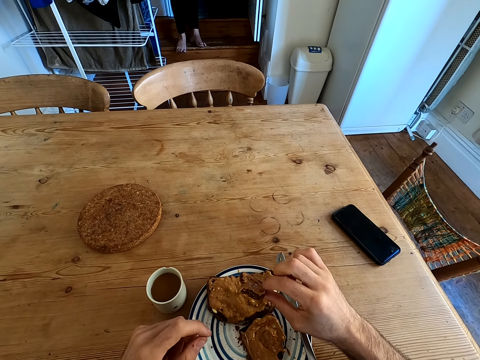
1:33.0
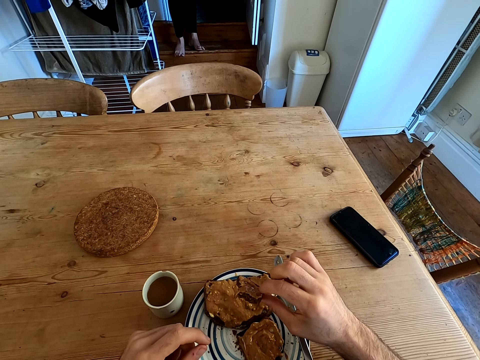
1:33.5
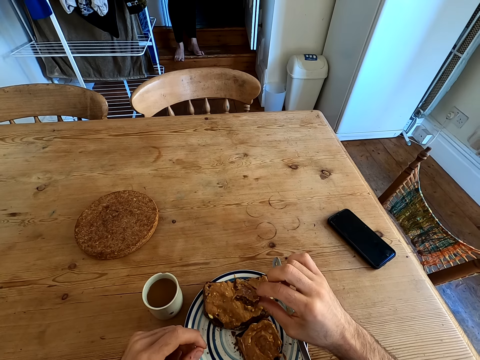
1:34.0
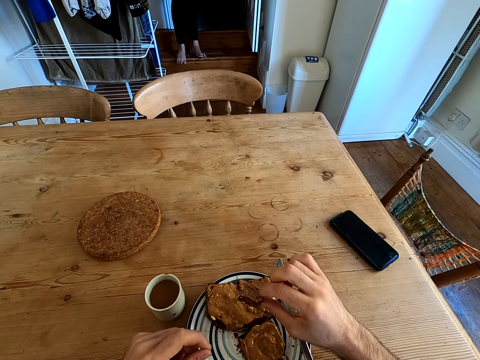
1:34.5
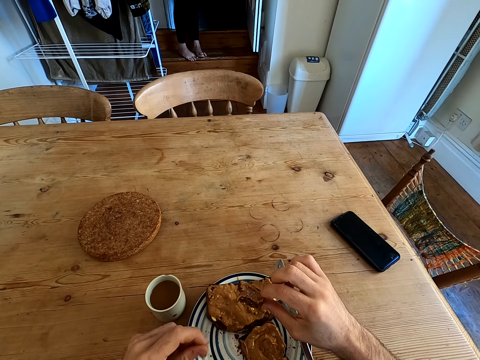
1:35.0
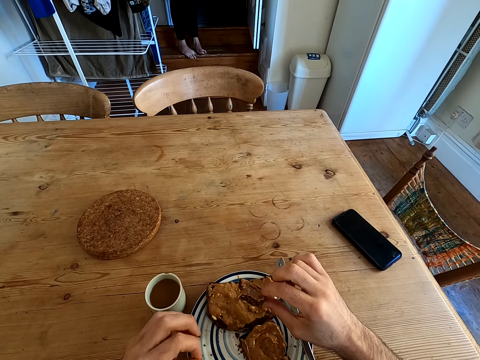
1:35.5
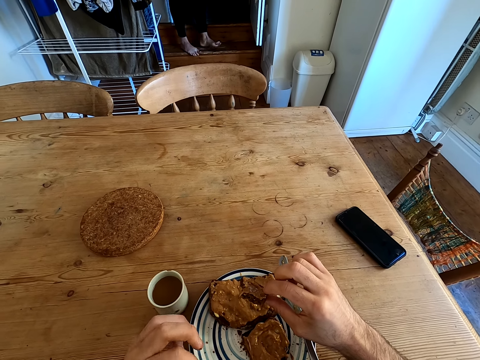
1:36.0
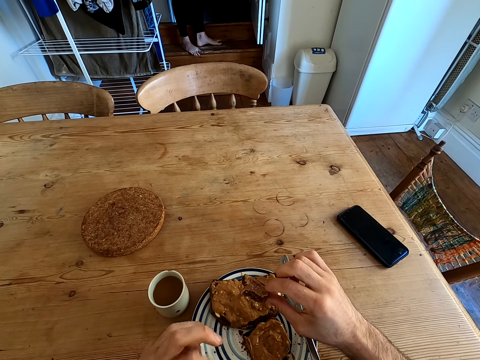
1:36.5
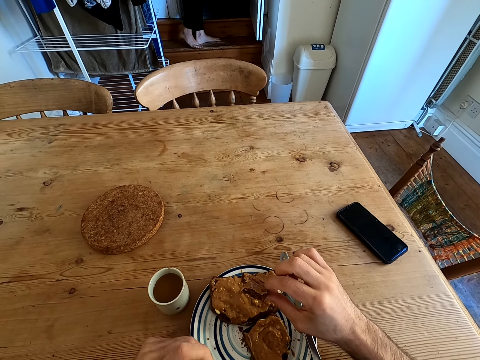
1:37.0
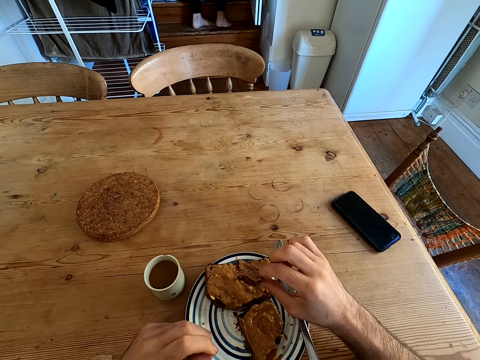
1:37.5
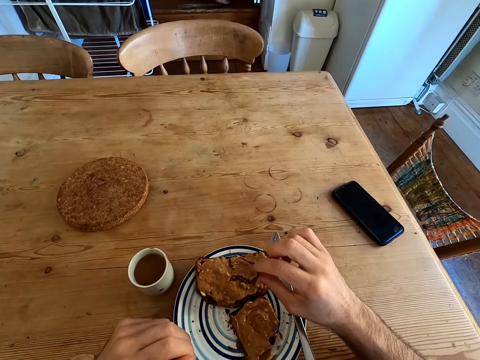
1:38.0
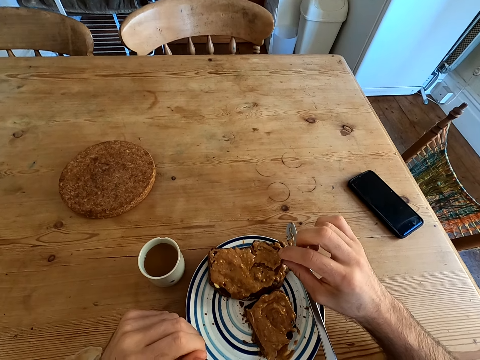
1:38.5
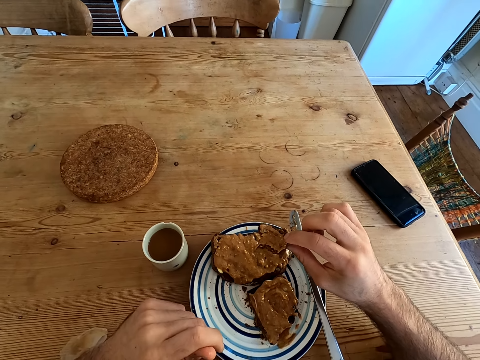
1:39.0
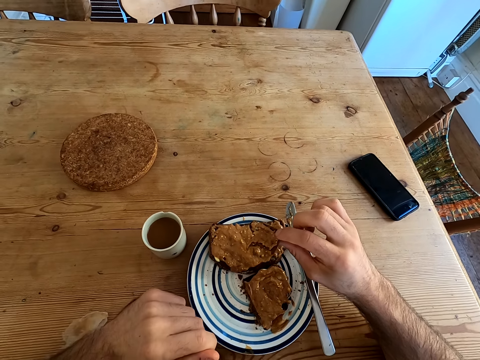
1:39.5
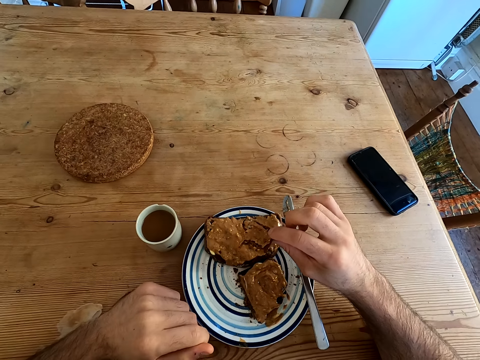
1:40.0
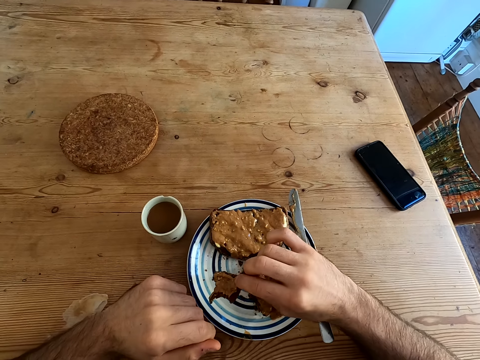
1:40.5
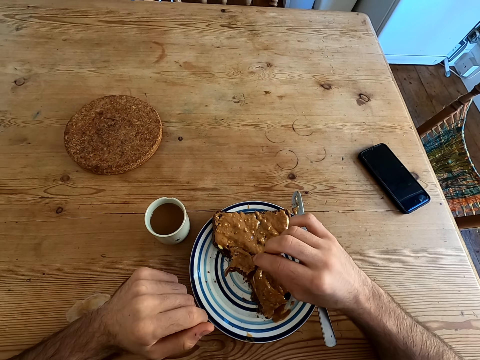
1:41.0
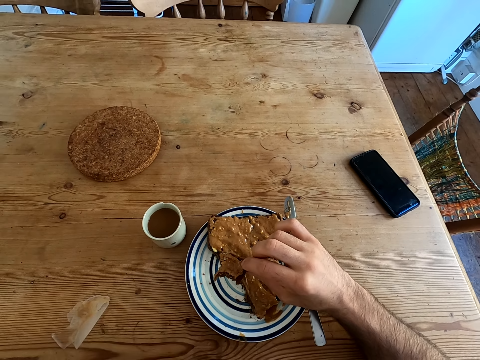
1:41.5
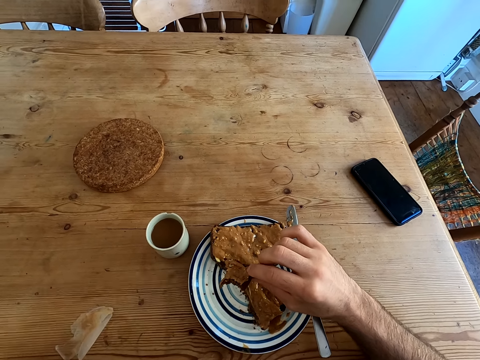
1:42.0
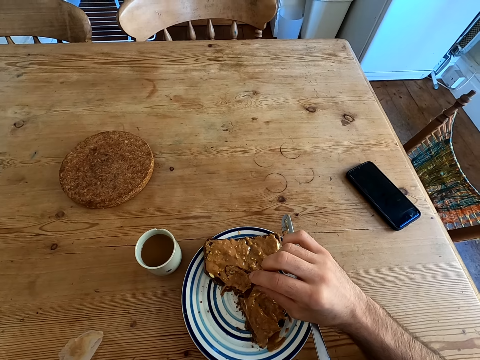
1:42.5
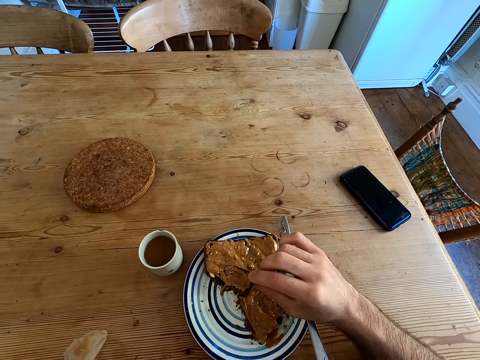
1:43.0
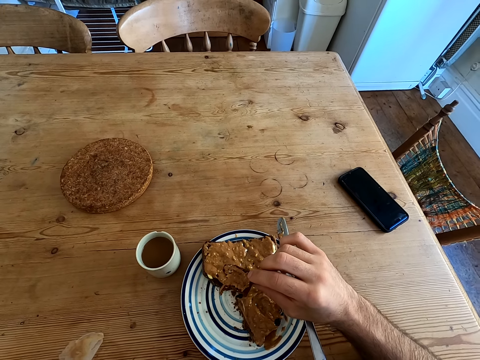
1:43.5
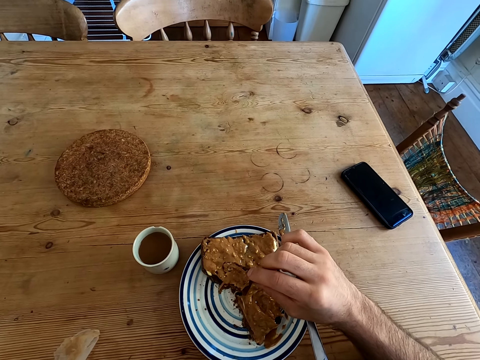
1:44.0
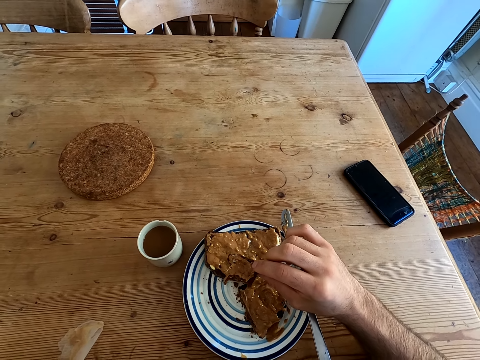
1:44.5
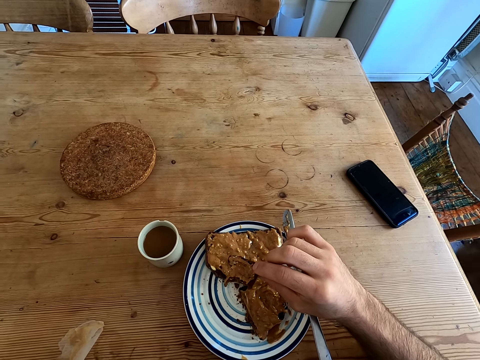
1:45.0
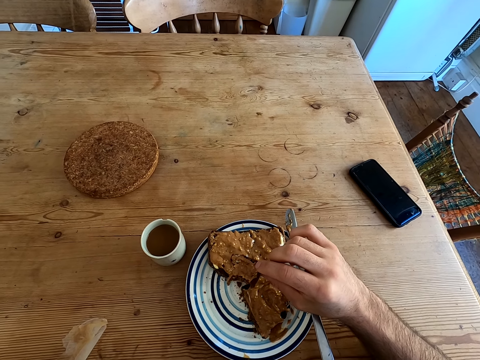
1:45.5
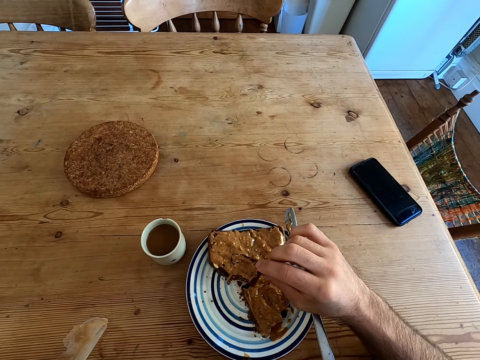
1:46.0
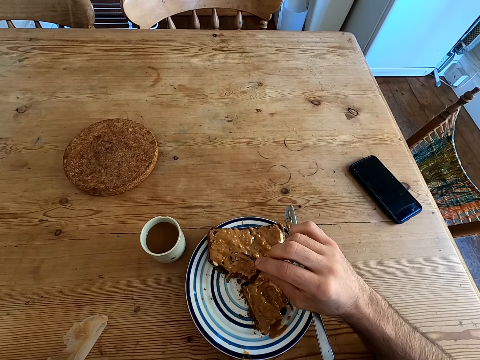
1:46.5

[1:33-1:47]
The camera wearer responds to a woman. The woman moves her leg. The camera wearer moves fingers. They talk to the woman.

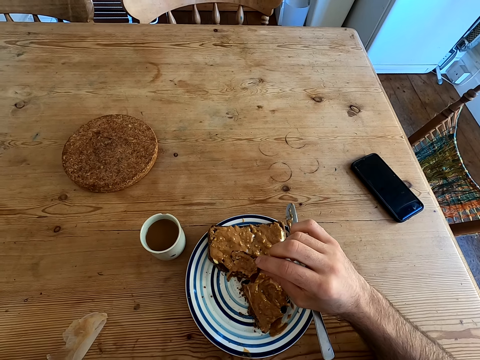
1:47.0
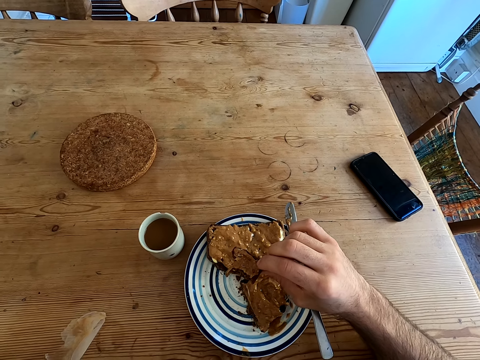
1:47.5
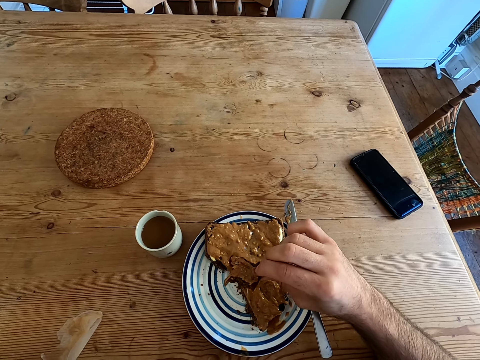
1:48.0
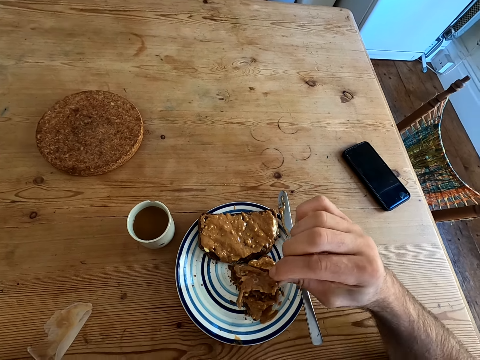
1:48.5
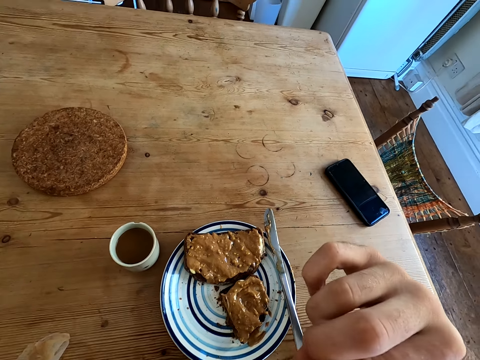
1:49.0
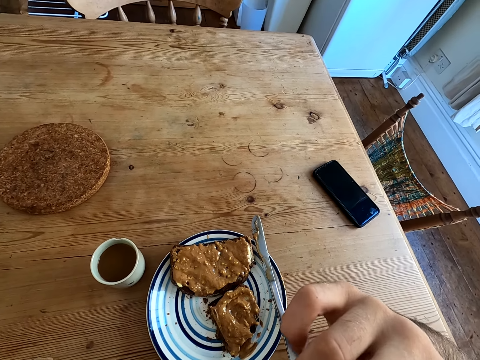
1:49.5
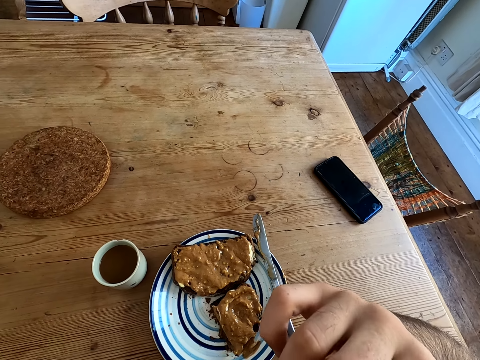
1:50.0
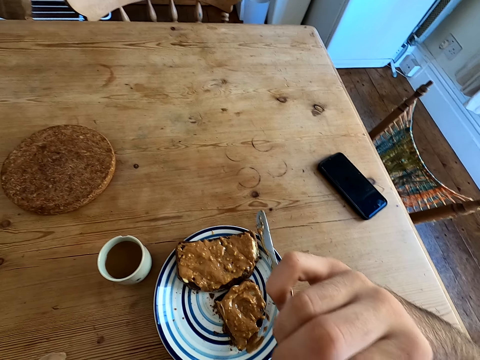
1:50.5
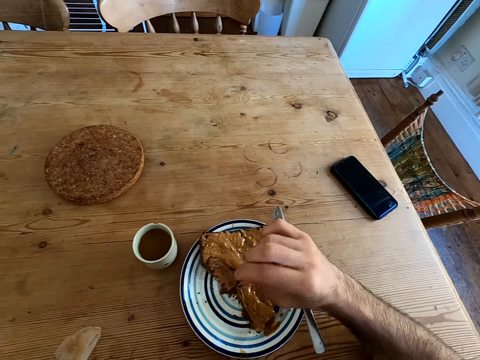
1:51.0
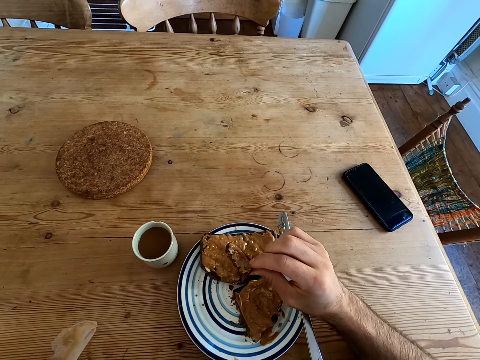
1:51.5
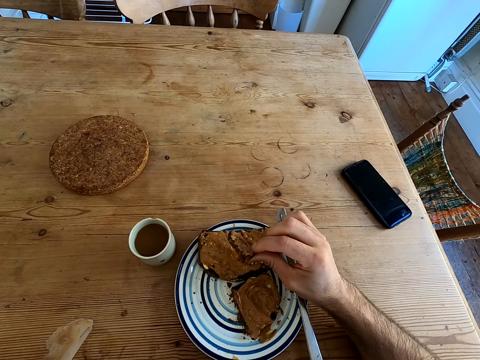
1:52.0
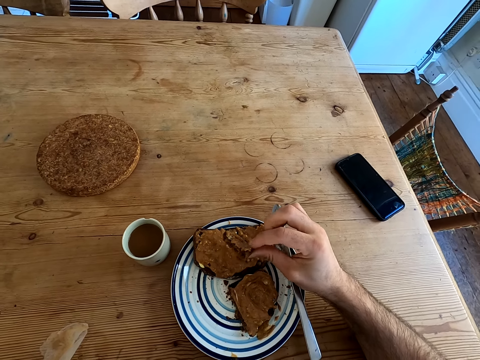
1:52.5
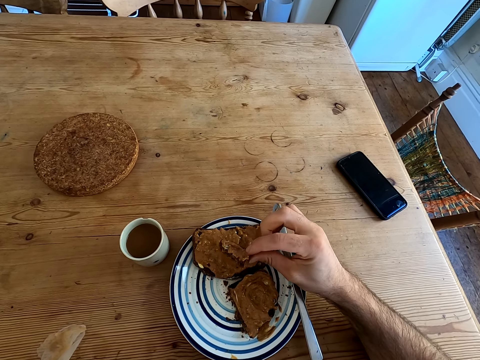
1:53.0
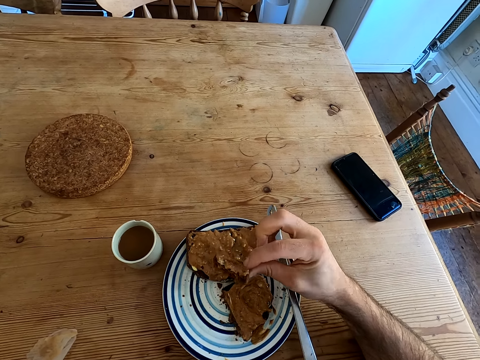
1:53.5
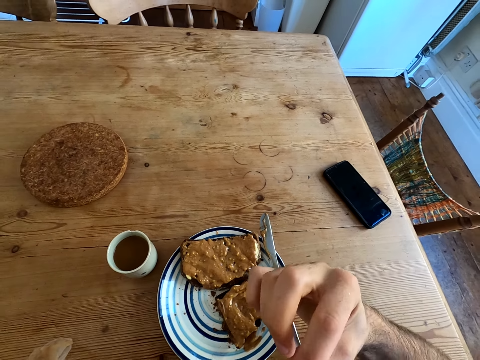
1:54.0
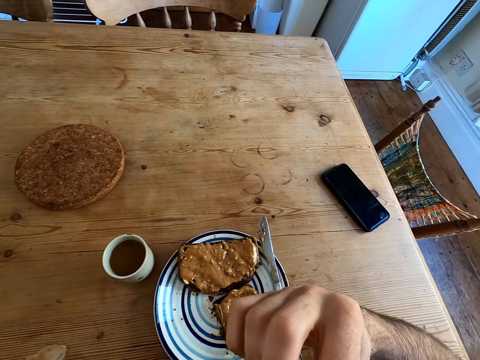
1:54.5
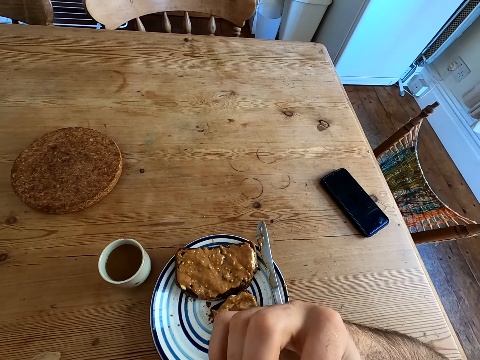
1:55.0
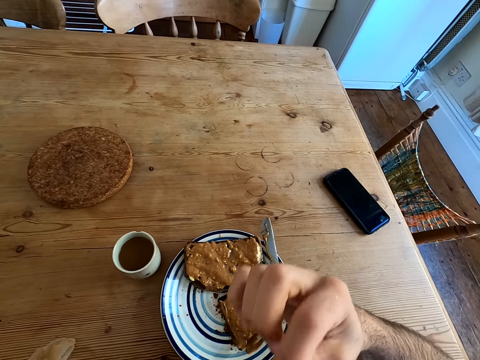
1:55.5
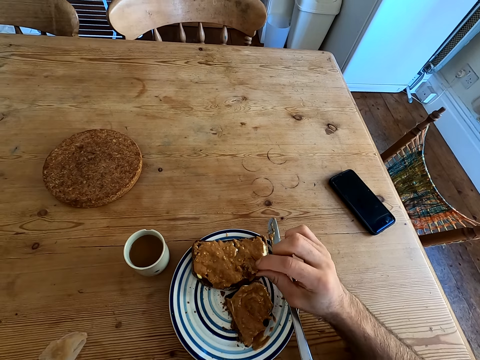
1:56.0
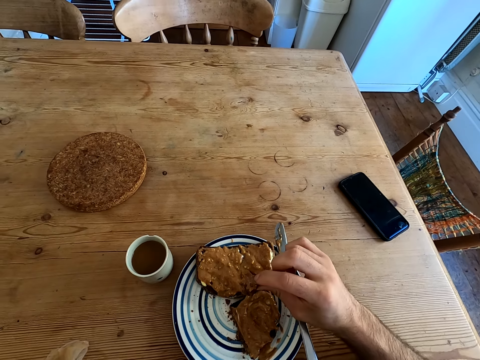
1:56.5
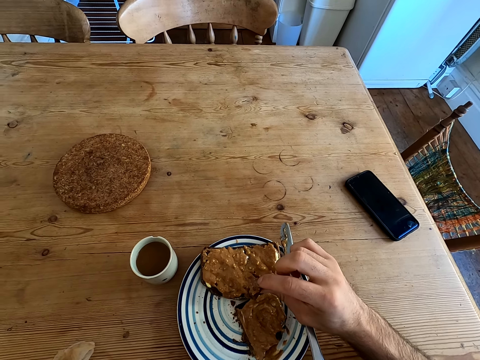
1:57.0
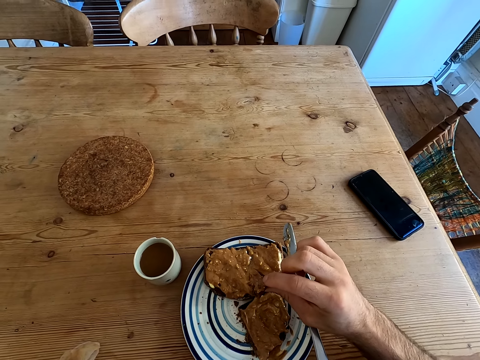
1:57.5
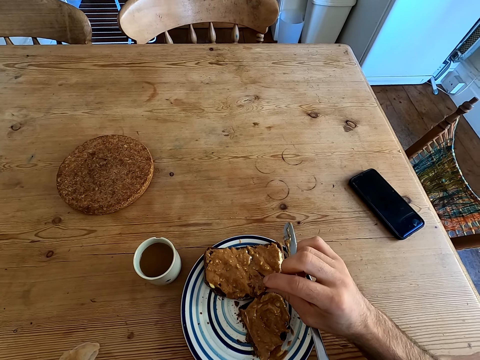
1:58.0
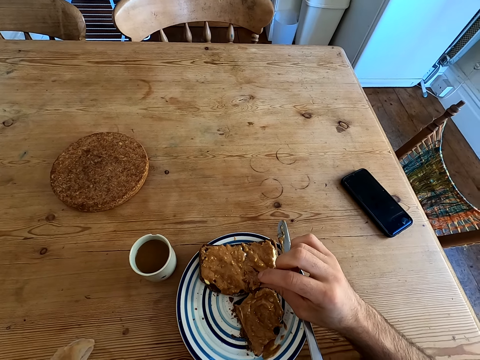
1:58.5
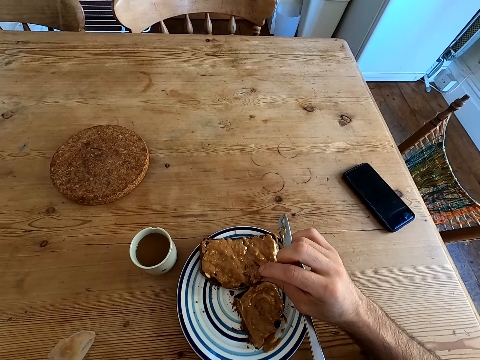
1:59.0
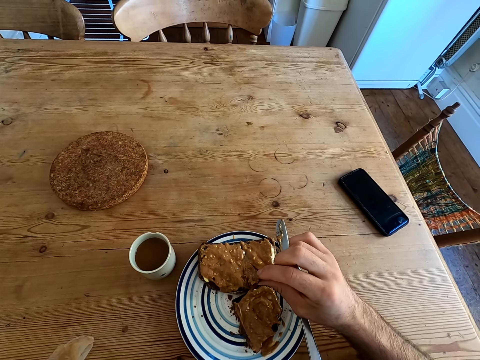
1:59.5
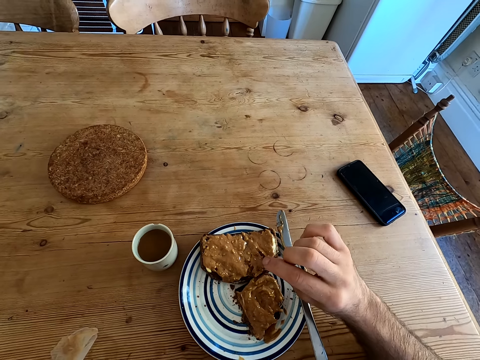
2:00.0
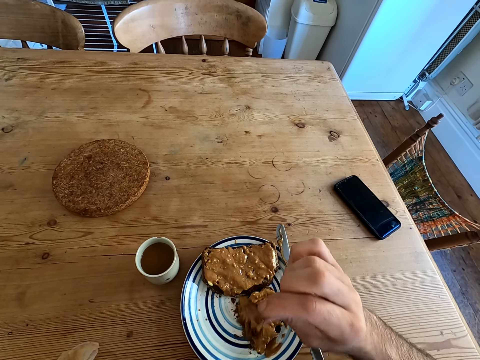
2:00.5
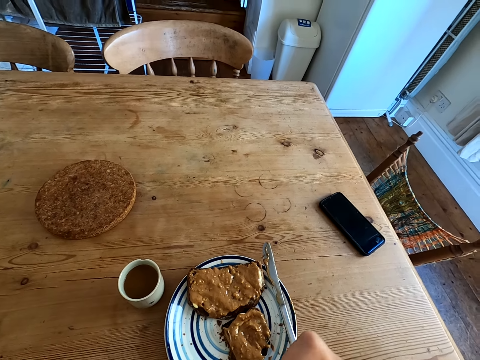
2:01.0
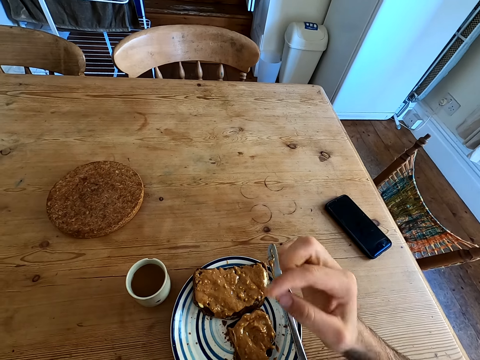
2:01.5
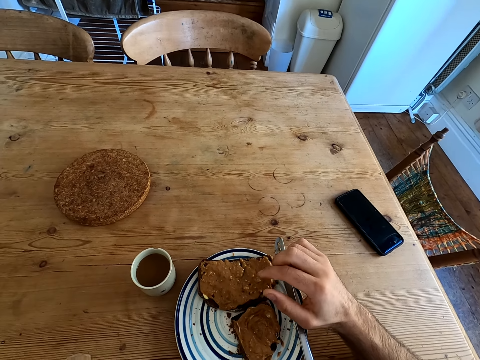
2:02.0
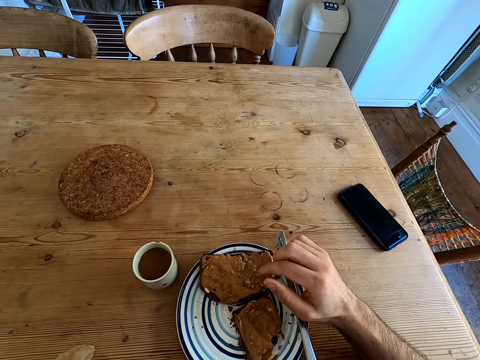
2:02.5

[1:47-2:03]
The camera wearer bites the bread. They lower the hand. They bite the bread. They place the hand on the table. They bite the bread and place the hand on the table.
